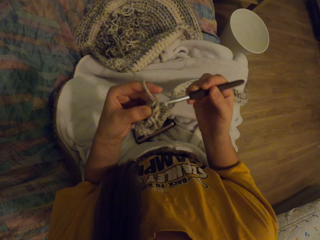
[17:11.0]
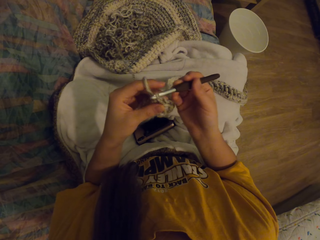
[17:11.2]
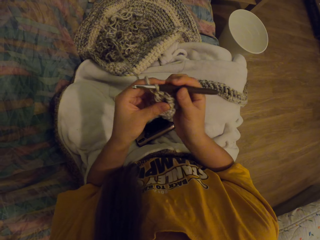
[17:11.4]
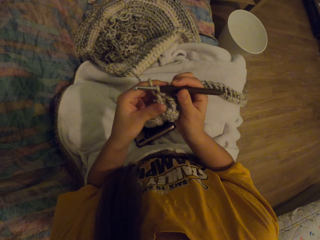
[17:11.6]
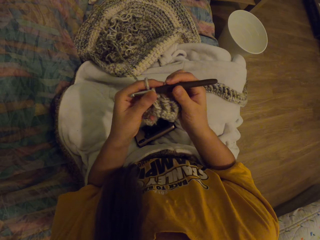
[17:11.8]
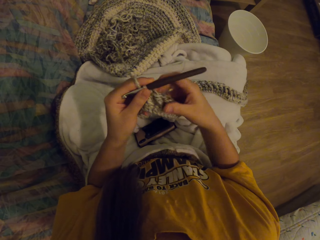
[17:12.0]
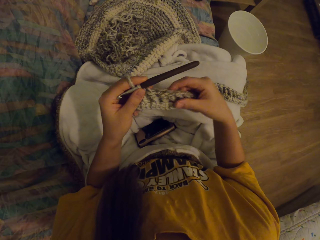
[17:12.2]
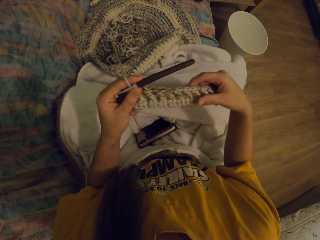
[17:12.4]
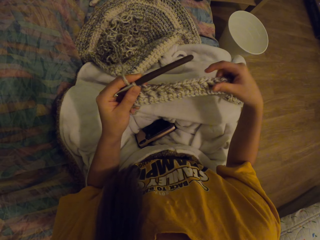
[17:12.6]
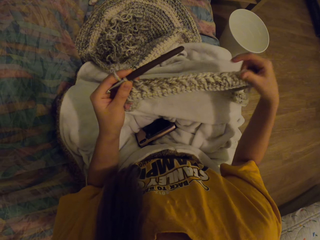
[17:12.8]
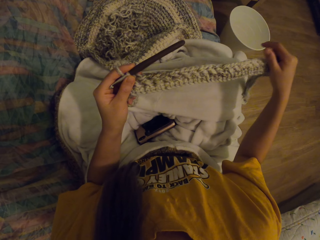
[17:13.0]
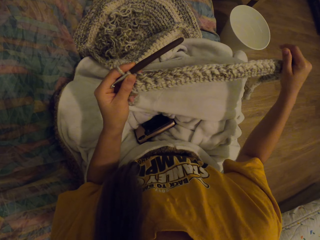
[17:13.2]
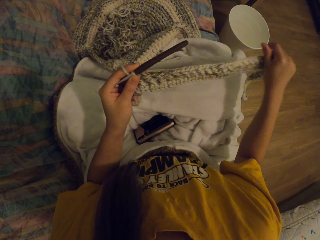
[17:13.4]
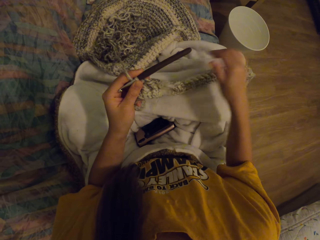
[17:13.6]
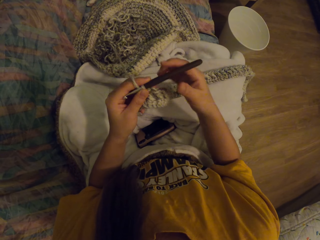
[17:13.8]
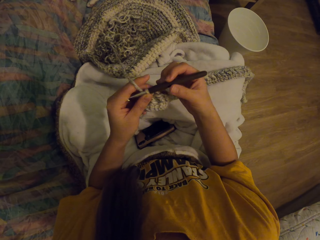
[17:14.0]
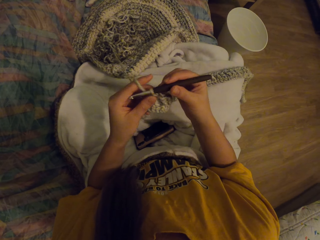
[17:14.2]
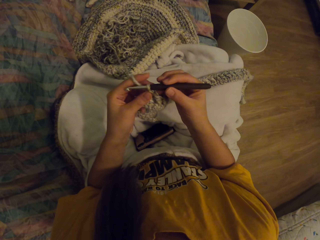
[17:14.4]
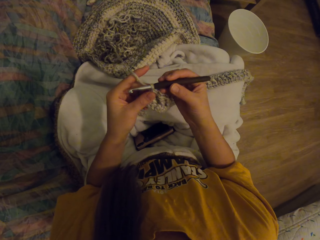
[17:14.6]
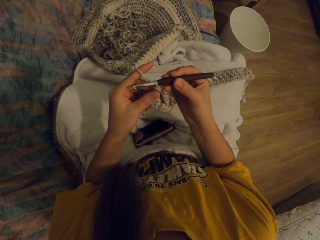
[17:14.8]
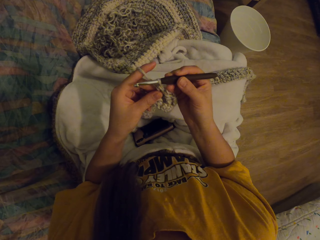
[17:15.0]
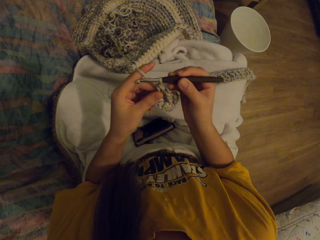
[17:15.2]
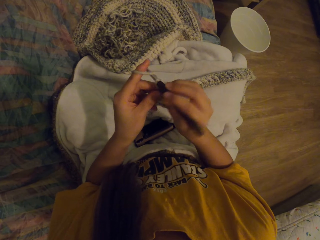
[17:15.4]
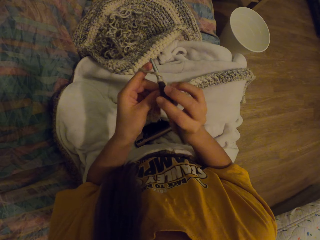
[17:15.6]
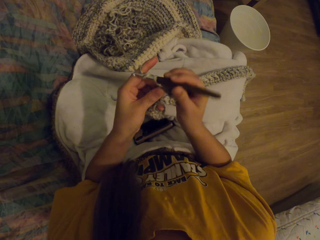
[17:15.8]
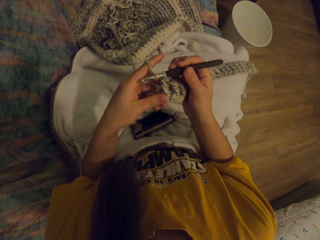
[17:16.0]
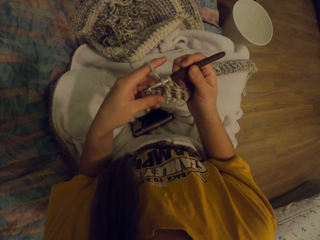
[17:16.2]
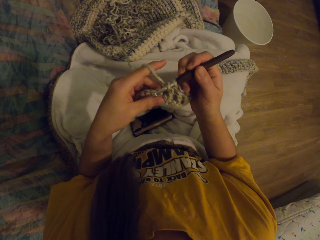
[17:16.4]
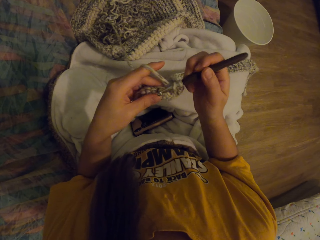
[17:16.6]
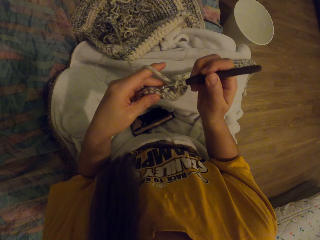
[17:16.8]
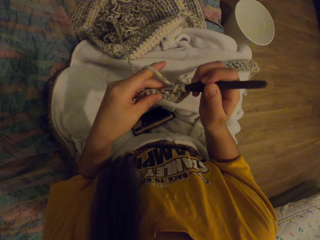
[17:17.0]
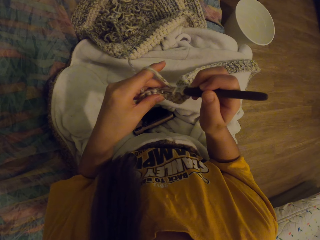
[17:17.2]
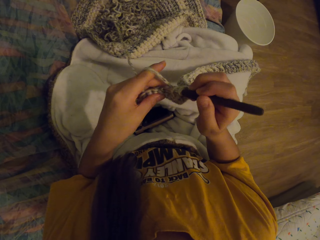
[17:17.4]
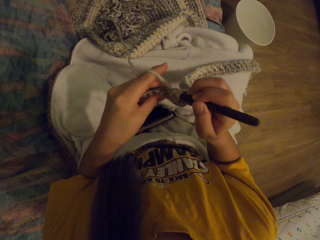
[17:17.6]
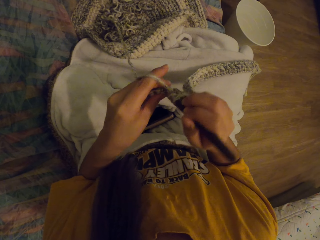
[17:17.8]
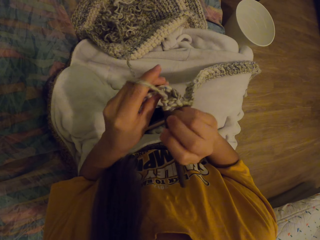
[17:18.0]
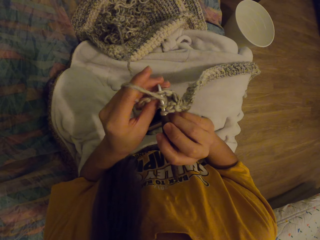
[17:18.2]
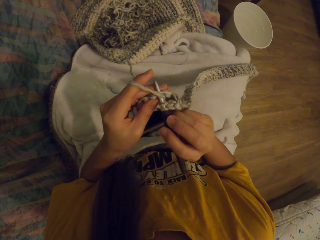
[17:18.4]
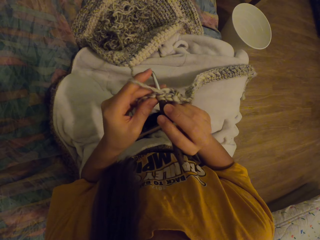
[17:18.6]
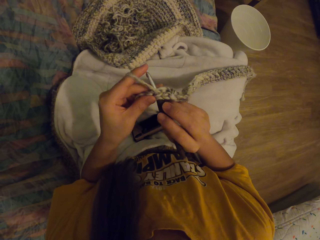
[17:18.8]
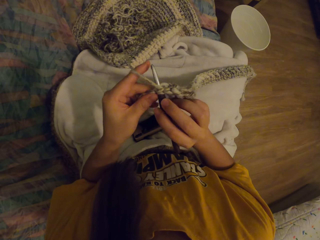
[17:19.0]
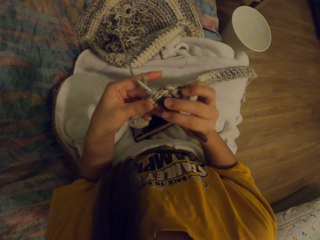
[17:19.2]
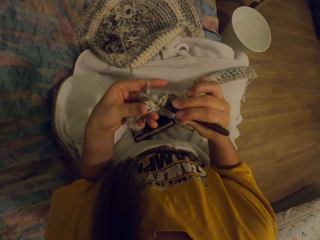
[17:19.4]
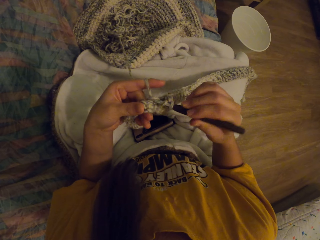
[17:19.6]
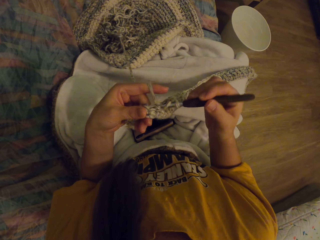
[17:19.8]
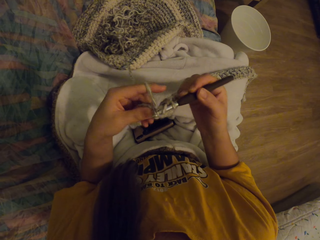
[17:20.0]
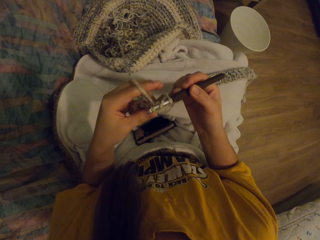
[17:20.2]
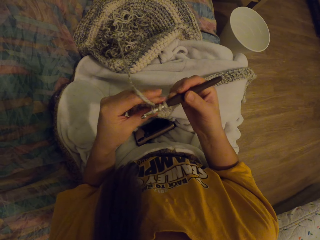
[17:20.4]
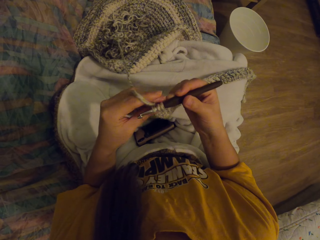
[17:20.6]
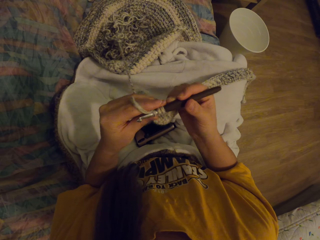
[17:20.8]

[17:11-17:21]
The camera wearer straightens the fabric. They knit the fabric with the crochet.

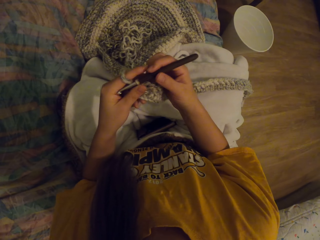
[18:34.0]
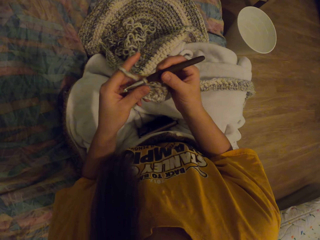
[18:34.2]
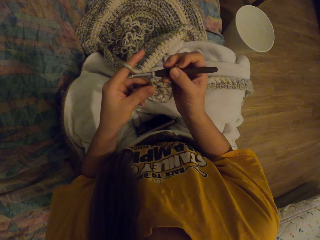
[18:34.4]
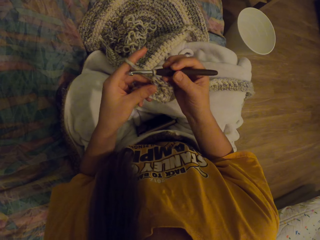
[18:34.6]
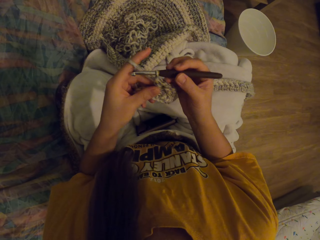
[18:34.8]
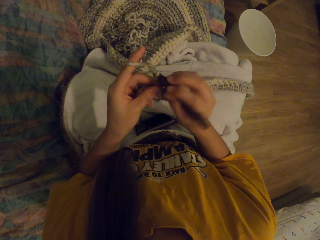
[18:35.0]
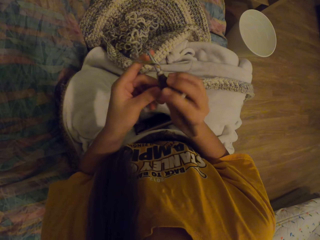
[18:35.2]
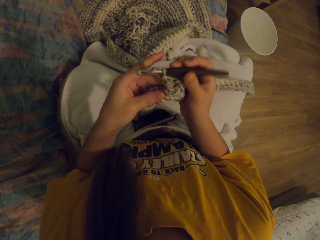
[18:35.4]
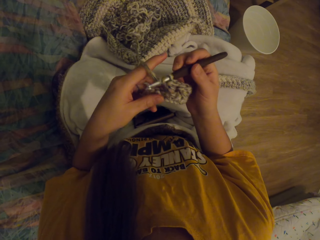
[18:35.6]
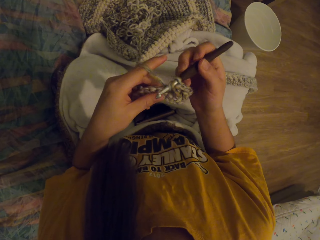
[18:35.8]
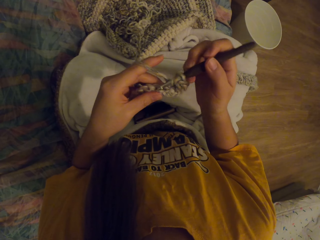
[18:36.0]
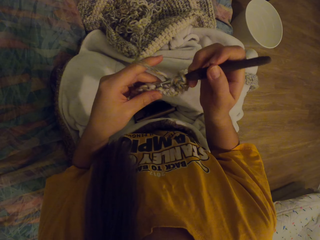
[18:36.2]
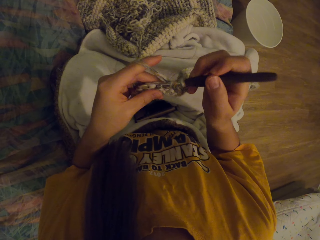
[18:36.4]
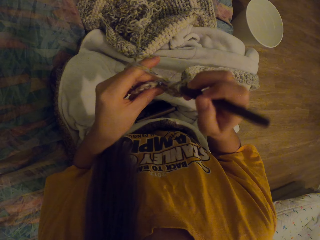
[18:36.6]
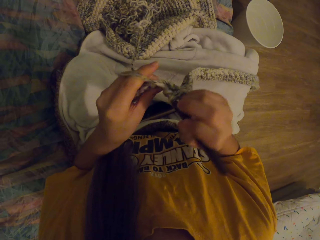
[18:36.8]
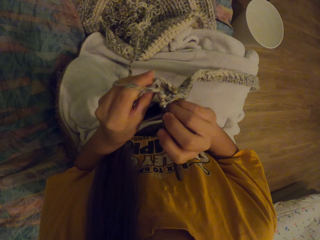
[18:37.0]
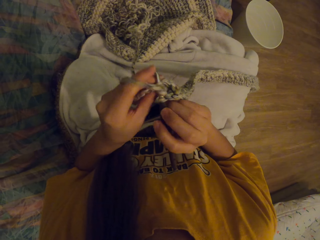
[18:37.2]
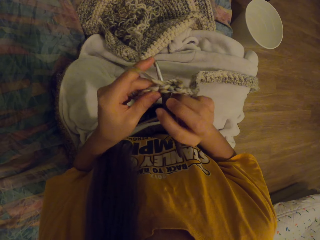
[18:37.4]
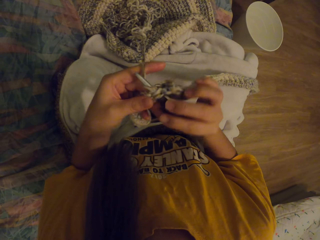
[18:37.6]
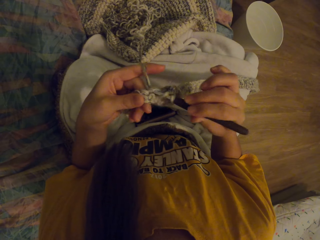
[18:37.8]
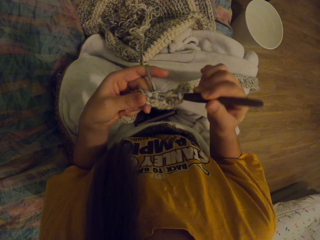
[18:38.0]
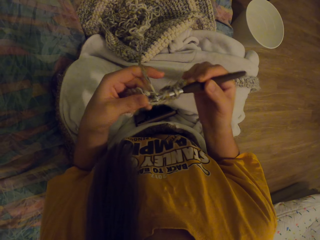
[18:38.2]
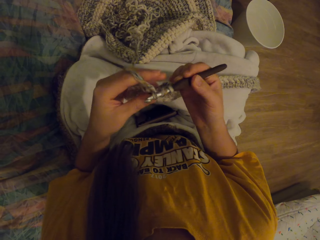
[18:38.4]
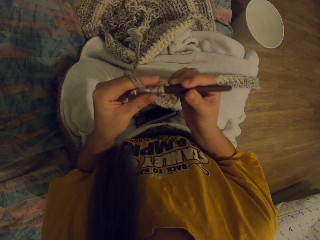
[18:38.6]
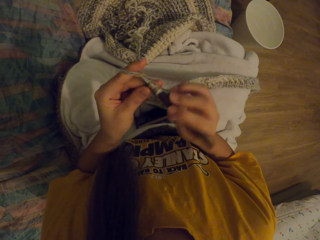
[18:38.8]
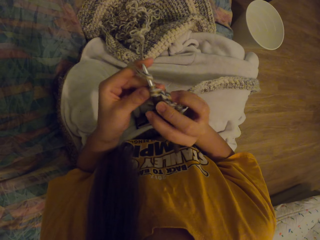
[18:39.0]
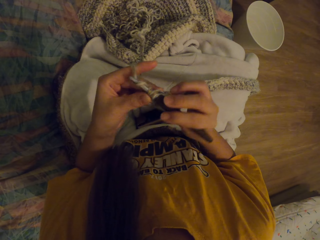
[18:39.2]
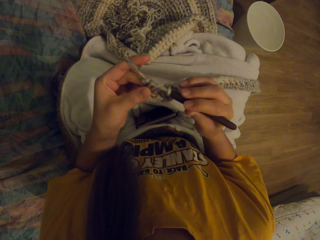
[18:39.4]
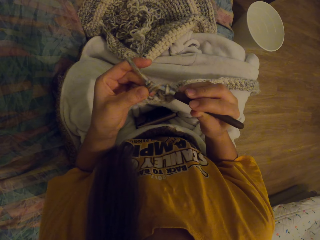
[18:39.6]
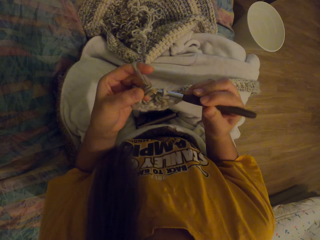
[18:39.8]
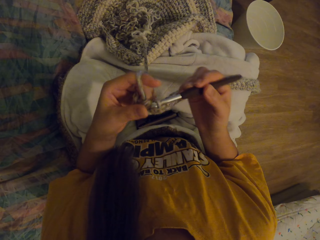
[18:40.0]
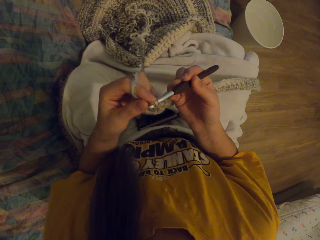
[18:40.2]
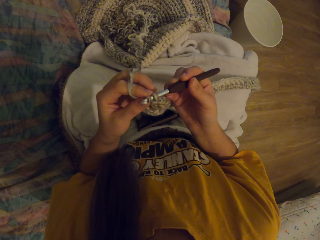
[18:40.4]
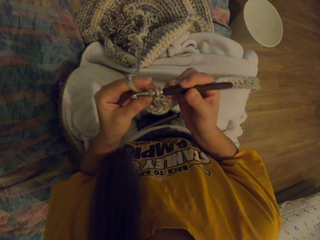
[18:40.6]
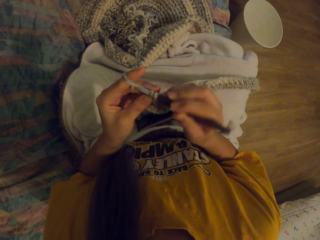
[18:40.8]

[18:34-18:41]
The camera wearer knits the fabric with the crochet.

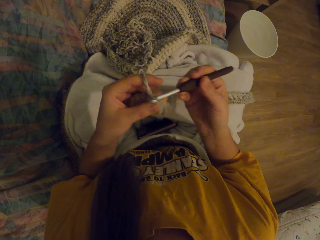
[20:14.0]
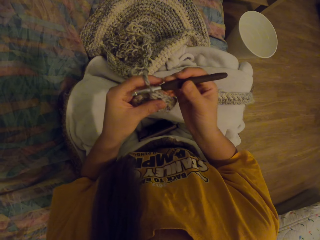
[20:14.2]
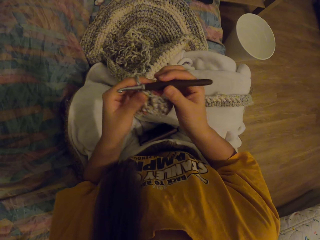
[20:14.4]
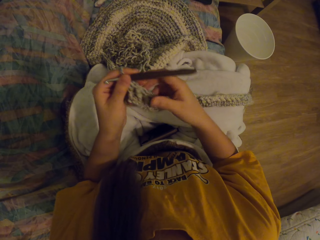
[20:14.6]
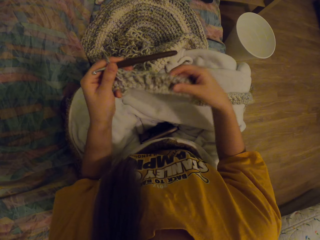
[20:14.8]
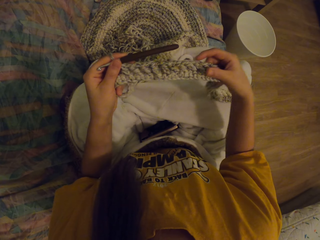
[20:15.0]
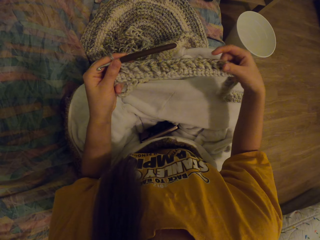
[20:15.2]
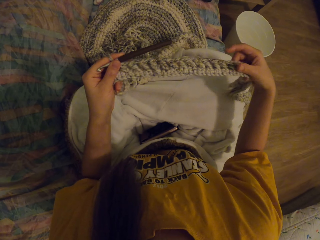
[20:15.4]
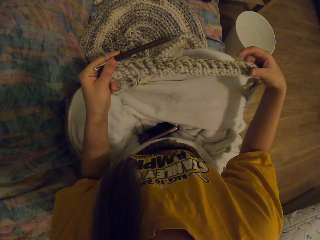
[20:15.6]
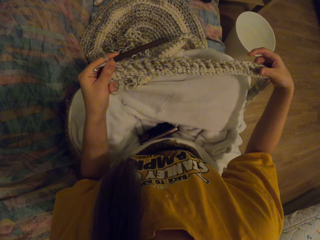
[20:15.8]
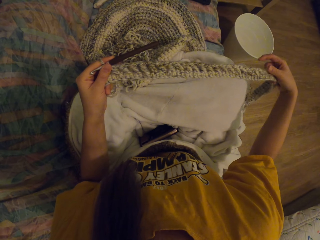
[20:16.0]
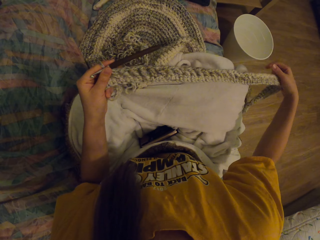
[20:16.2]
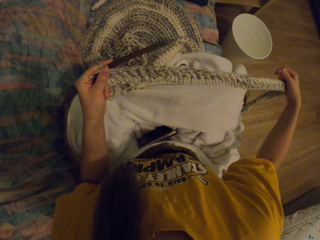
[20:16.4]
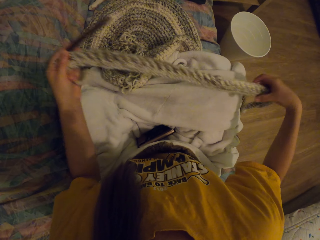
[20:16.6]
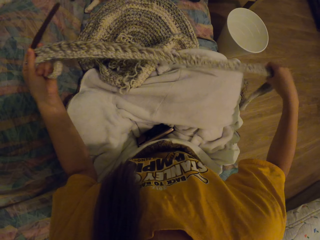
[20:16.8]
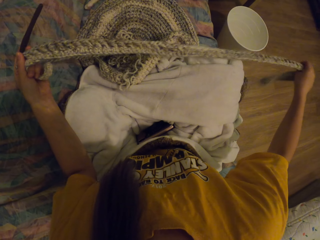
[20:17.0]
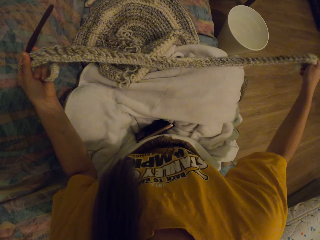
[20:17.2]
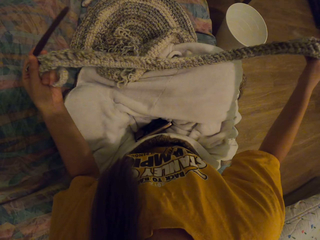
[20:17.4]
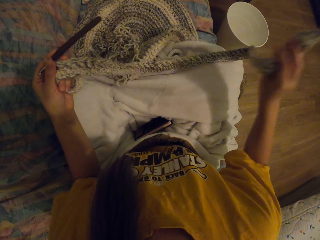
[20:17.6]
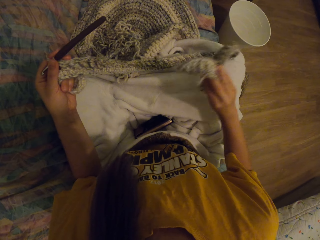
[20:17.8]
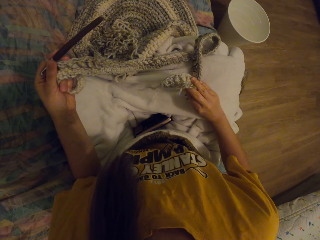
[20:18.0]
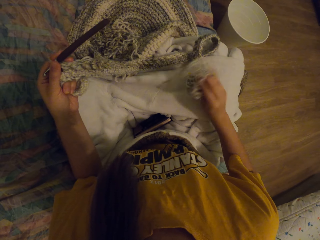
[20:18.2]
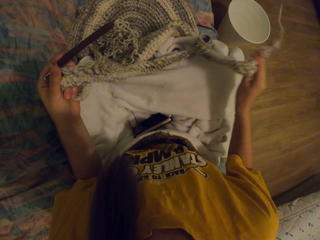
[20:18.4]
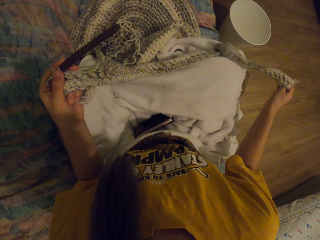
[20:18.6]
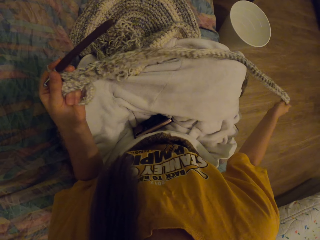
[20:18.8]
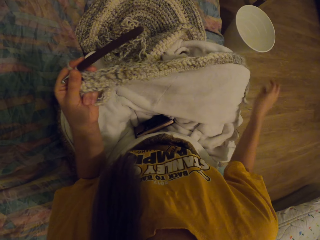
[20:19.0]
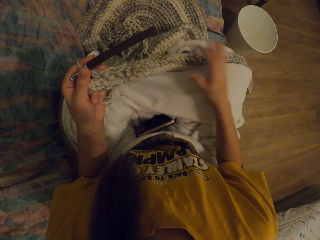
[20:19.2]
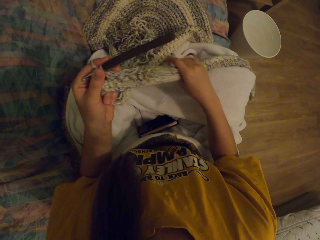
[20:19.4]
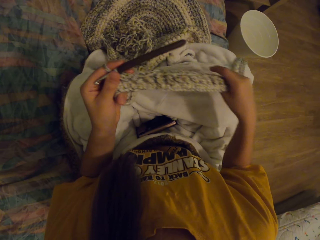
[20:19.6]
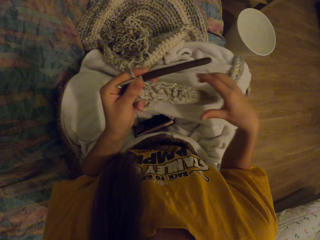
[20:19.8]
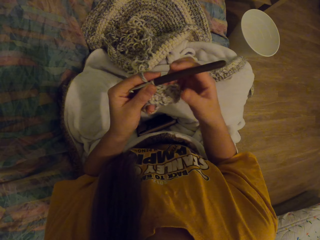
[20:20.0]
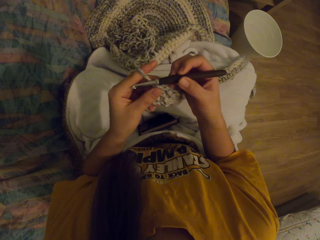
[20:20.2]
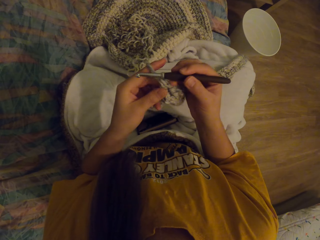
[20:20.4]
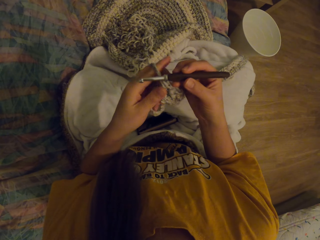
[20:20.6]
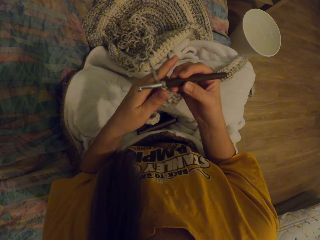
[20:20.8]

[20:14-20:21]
The camera wearer checks the knitted part of the cloth. They straighten the fabric.
